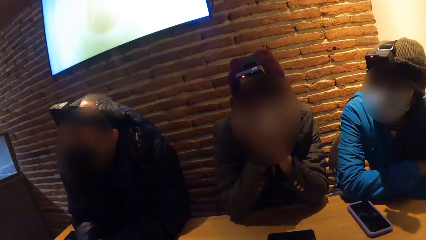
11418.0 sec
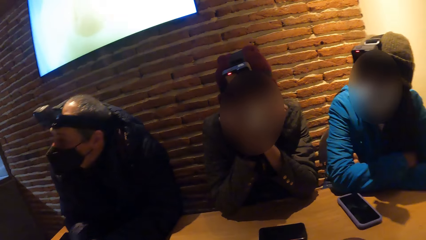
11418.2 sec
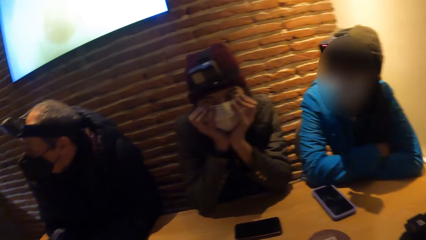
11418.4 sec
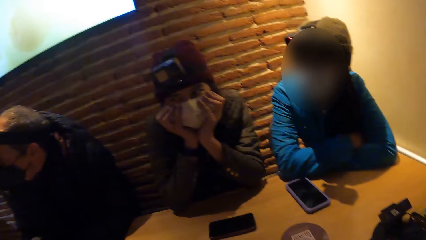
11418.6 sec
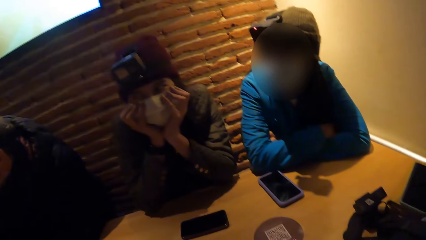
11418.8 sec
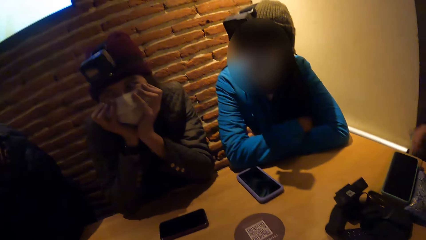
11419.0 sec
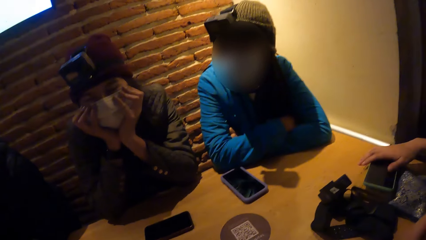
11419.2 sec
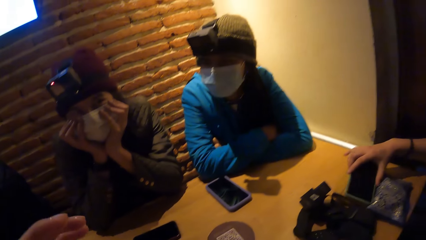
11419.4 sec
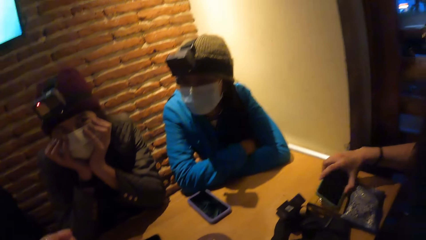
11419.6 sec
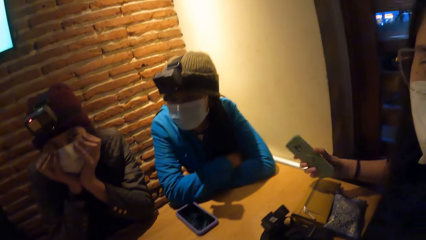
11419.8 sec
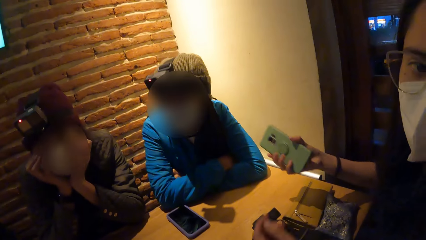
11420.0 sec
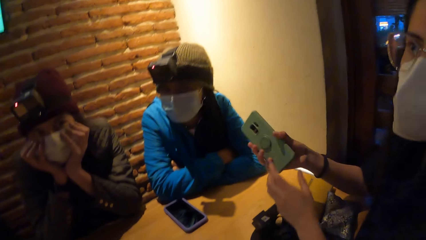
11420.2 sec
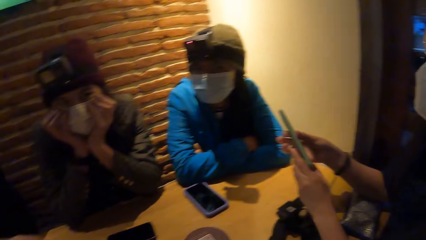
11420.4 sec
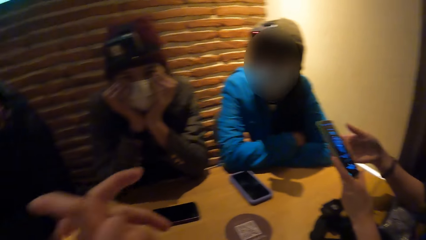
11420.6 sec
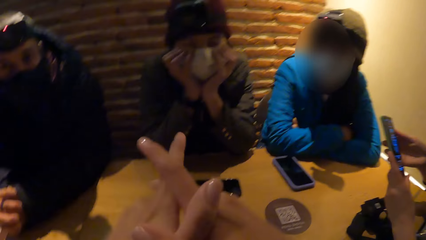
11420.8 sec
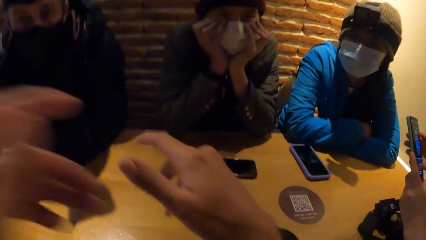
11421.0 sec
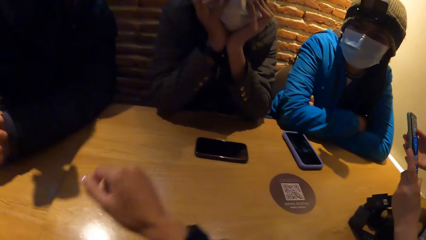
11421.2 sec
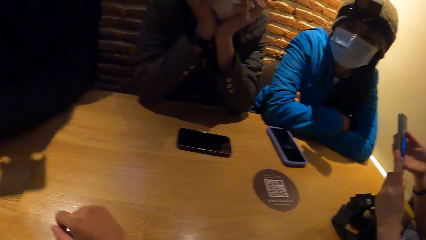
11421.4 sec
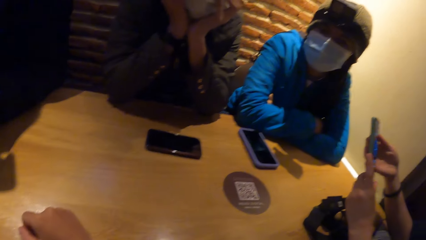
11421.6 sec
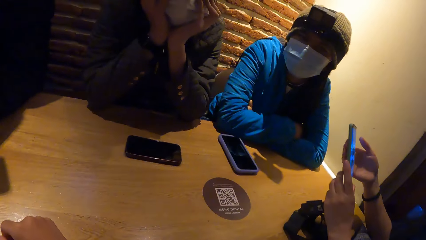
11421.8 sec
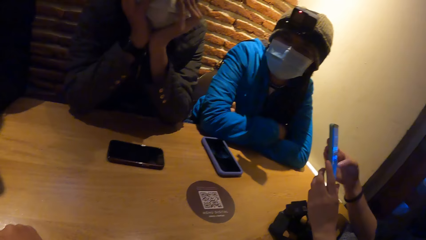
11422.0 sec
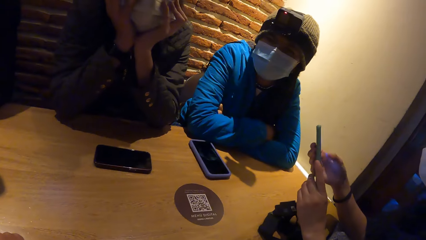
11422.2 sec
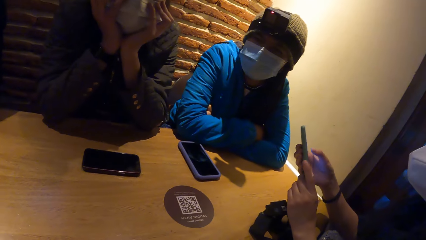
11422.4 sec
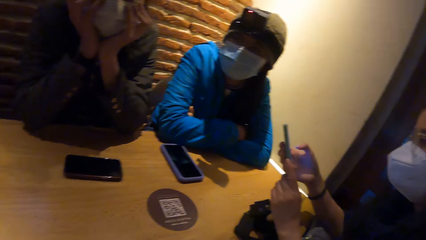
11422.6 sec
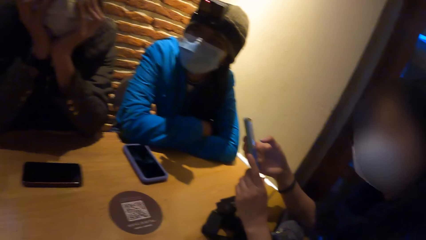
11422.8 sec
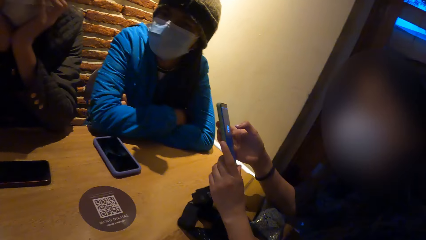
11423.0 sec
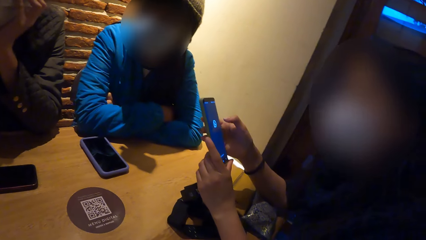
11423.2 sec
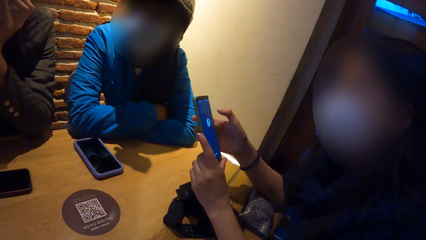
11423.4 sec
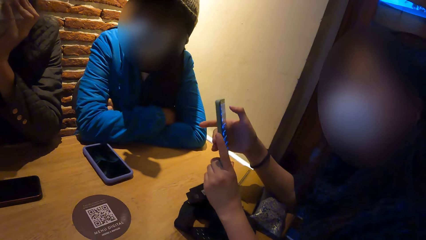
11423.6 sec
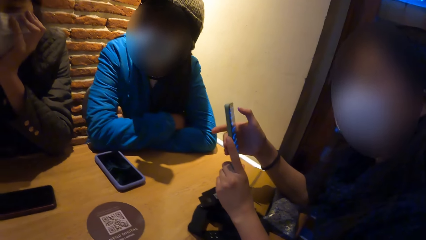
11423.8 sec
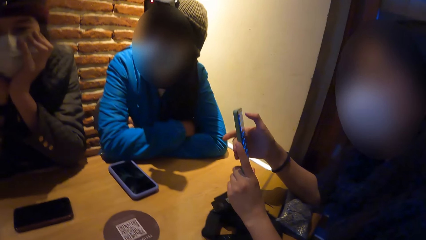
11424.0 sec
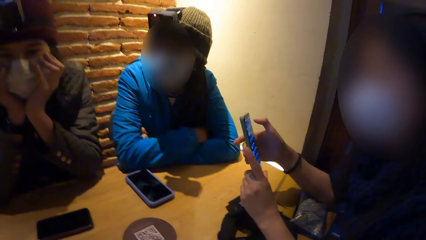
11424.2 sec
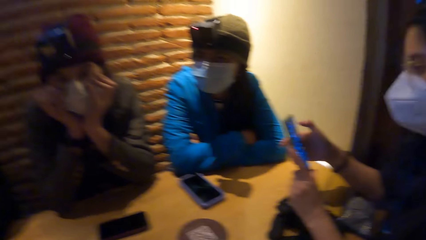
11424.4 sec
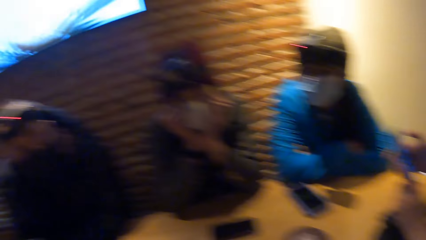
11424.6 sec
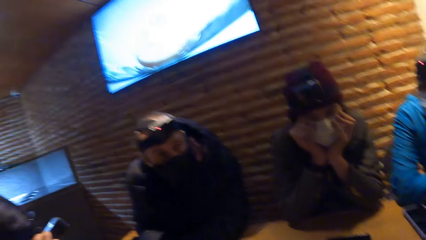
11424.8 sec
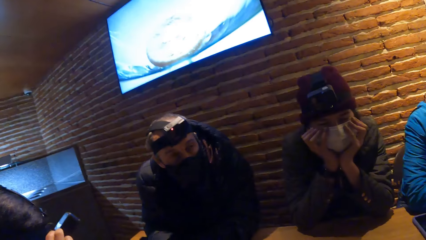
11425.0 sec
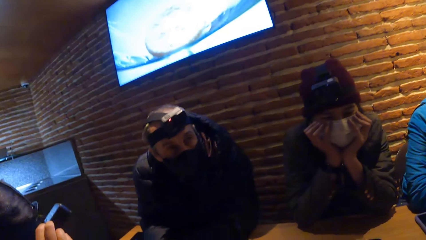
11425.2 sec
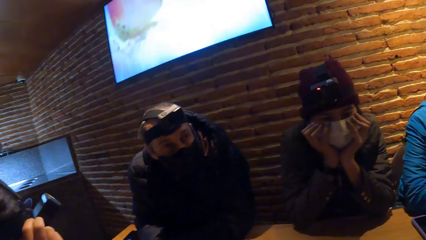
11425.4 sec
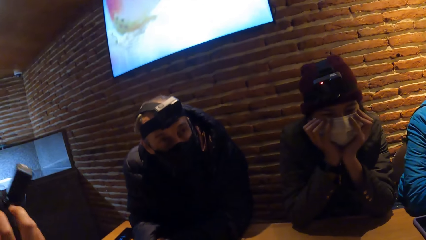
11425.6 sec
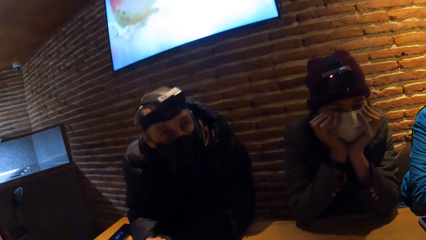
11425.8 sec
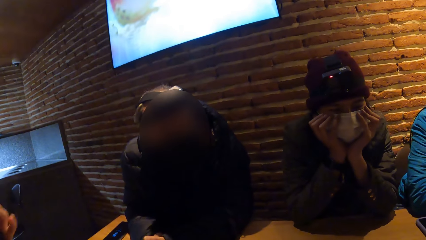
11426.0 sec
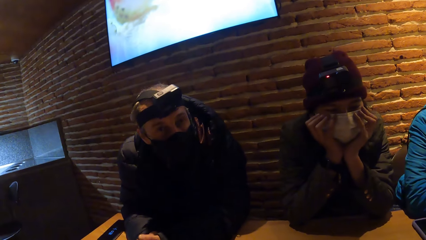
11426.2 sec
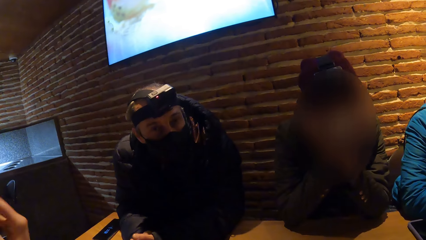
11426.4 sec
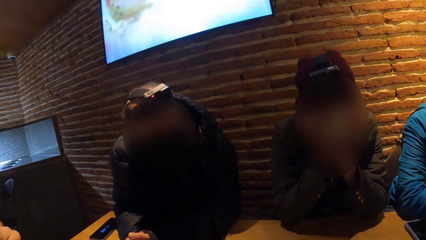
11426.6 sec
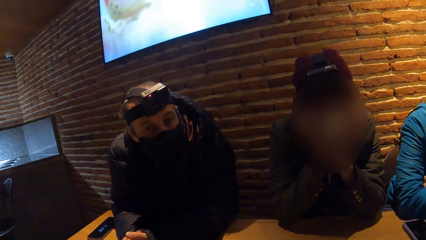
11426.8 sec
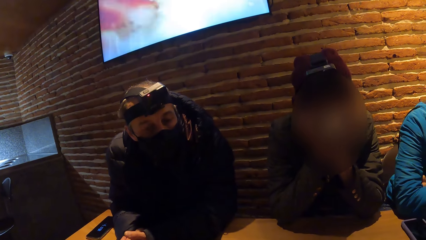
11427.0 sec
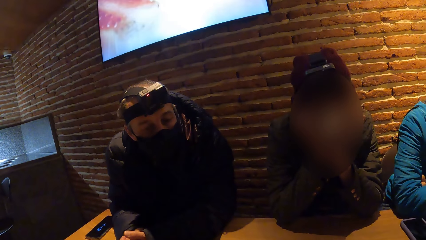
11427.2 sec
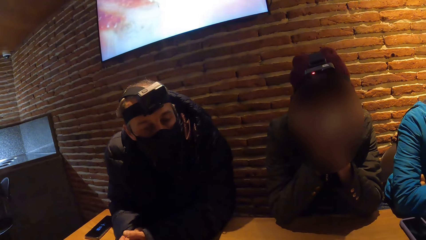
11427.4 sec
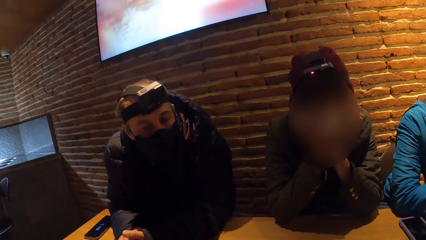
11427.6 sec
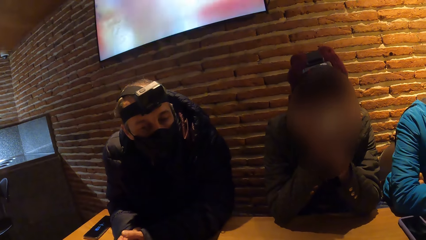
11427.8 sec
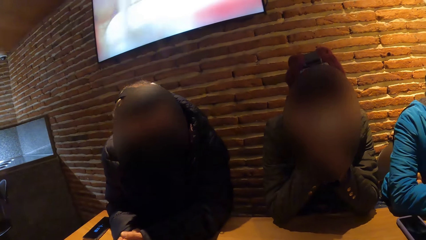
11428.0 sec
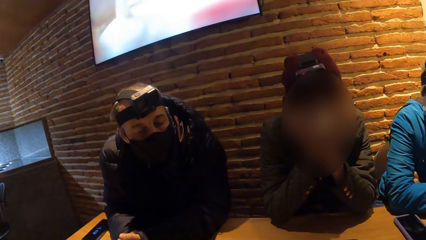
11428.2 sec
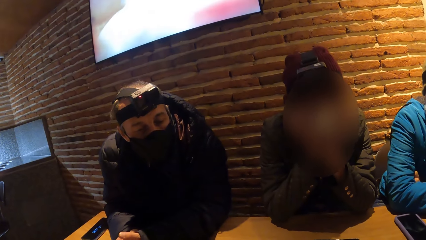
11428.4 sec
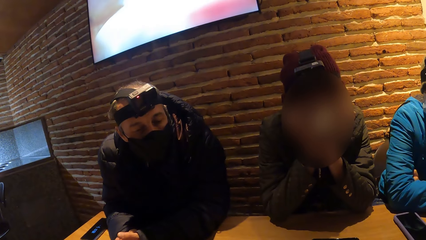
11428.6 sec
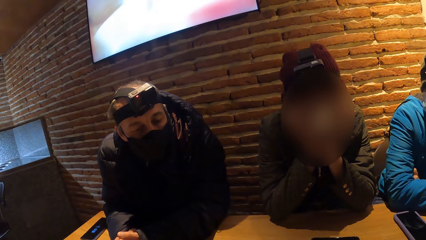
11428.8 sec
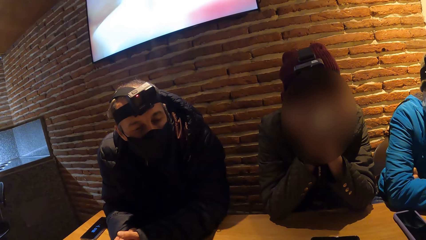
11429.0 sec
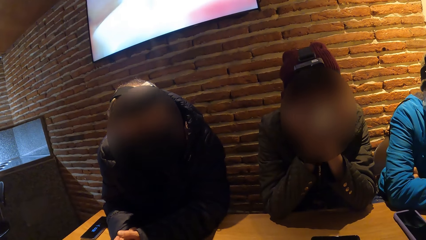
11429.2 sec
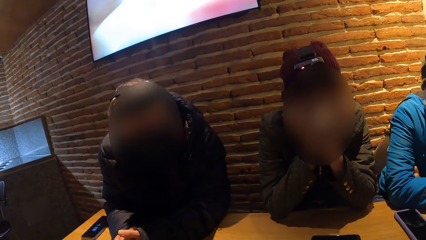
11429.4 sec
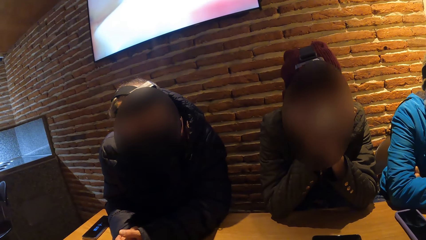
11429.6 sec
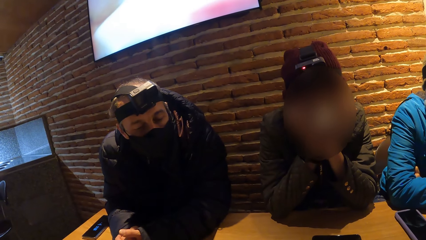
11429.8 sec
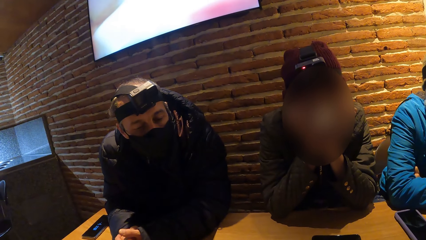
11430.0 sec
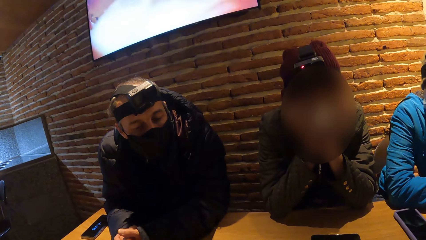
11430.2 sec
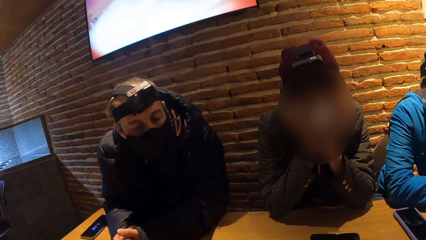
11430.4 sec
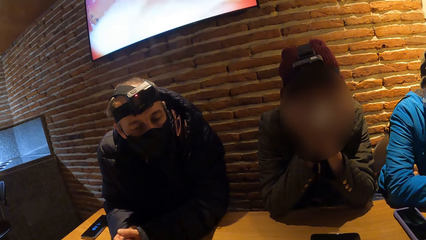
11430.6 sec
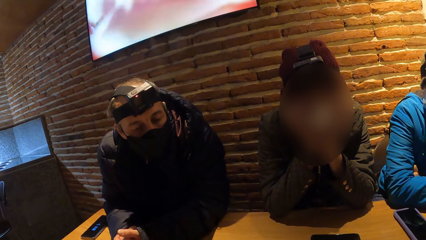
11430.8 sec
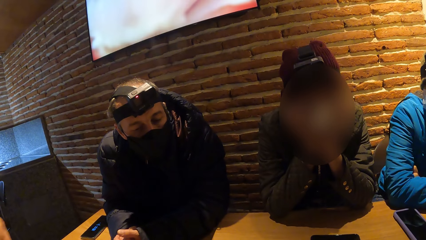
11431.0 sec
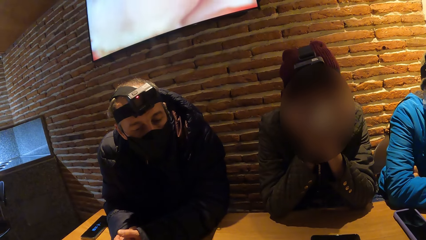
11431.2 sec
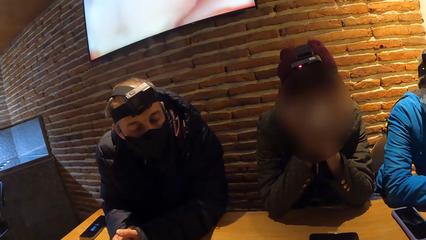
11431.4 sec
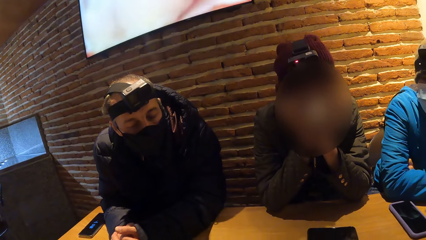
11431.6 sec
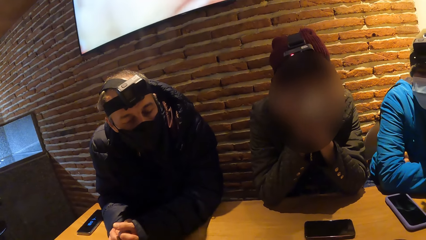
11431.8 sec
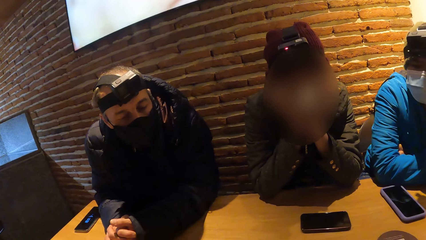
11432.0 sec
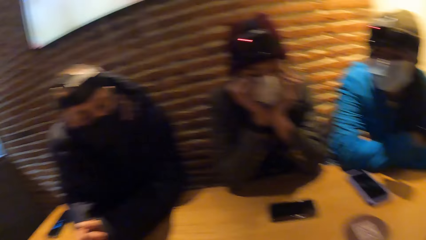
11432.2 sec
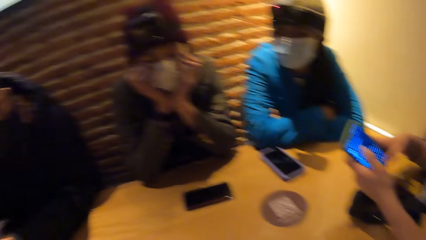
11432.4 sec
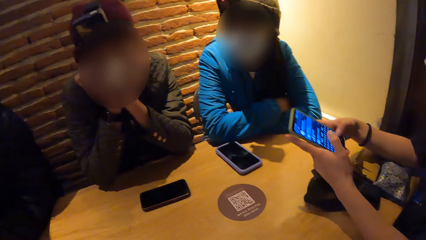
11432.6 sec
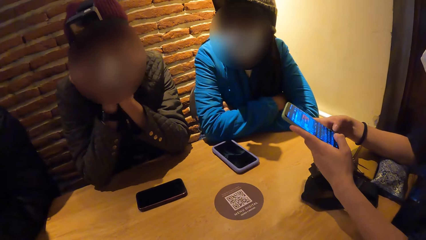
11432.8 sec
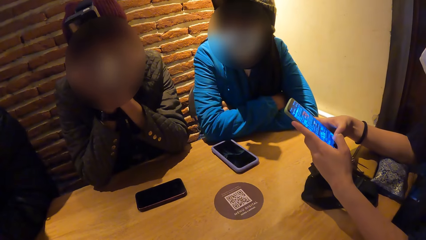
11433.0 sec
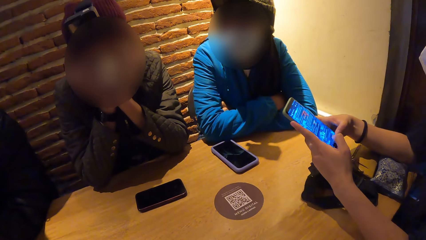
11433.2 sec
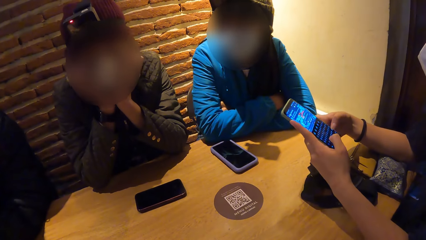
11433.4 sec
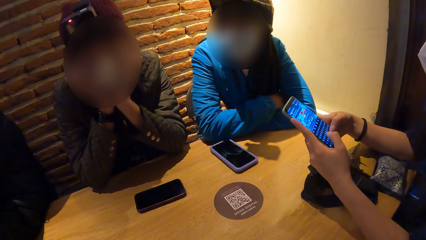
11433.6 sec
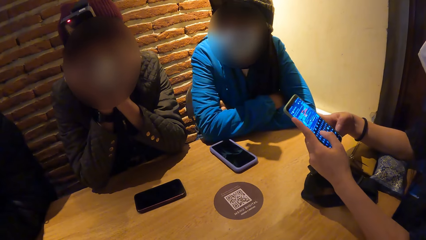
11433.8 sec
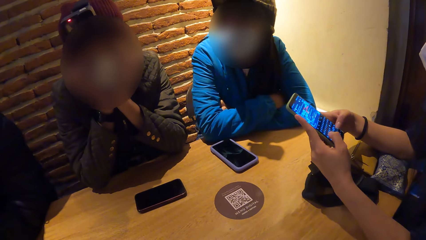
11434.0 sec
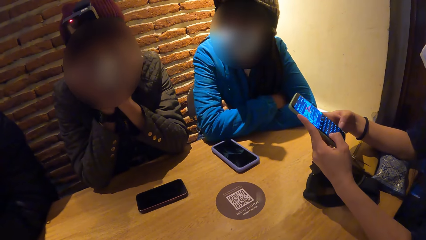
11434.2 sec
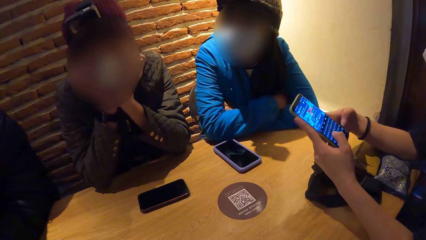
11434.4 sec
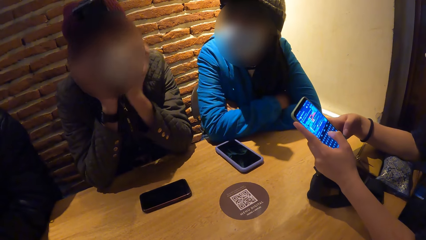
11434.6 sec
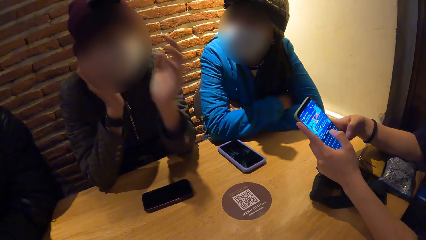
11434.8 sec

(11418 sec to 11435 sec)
A woman presses a phone with both hands.
